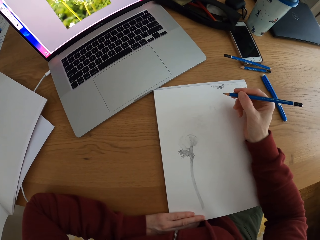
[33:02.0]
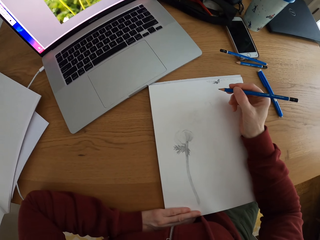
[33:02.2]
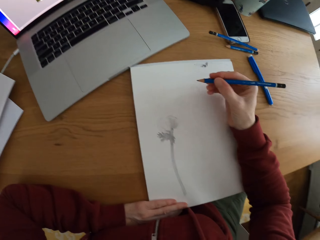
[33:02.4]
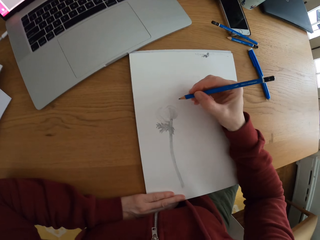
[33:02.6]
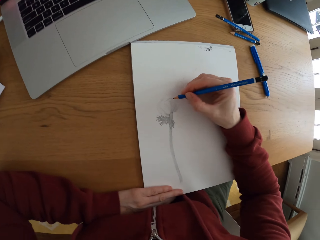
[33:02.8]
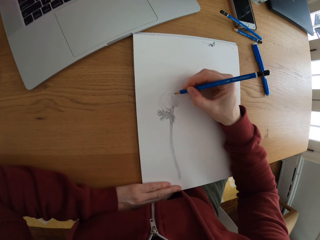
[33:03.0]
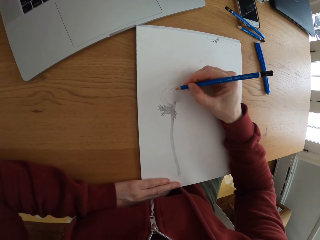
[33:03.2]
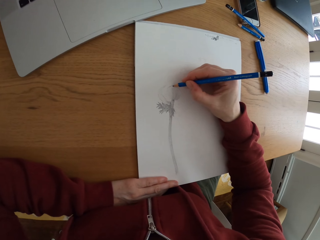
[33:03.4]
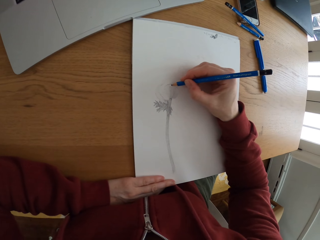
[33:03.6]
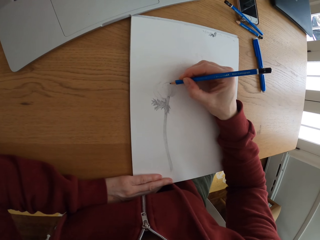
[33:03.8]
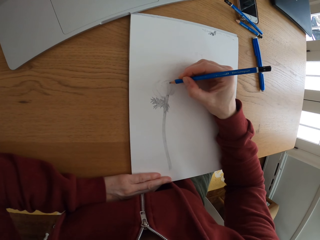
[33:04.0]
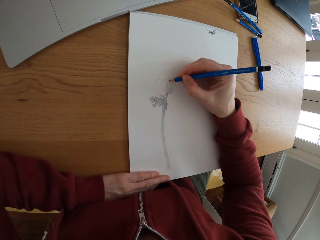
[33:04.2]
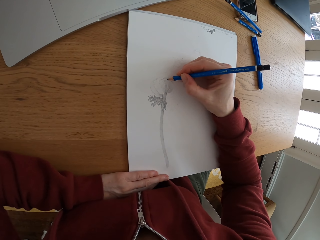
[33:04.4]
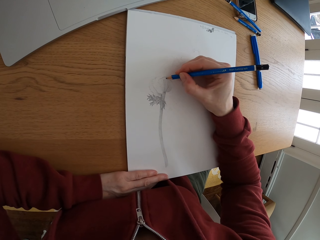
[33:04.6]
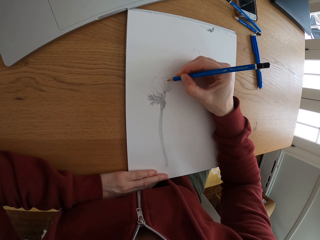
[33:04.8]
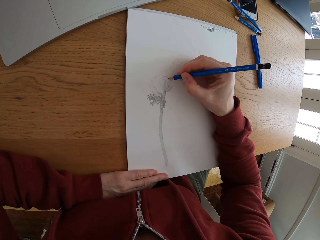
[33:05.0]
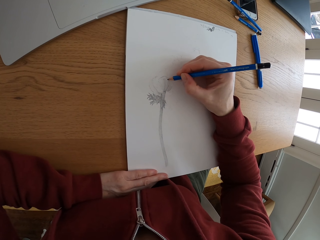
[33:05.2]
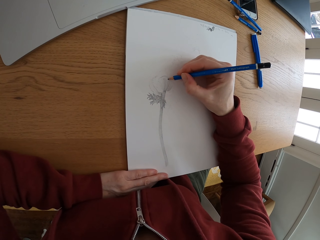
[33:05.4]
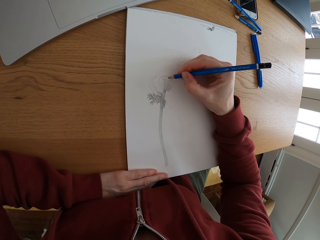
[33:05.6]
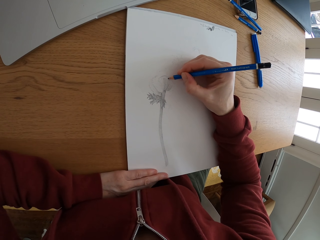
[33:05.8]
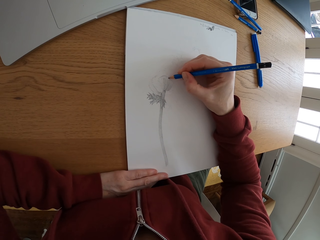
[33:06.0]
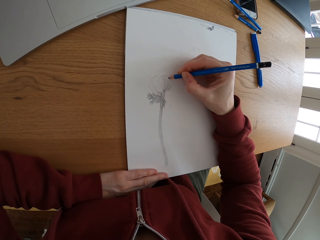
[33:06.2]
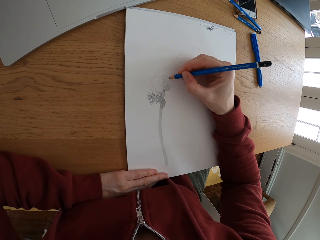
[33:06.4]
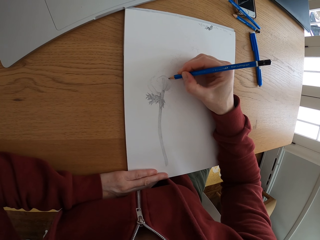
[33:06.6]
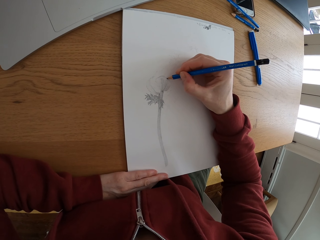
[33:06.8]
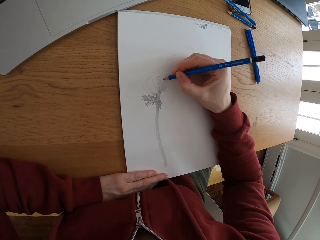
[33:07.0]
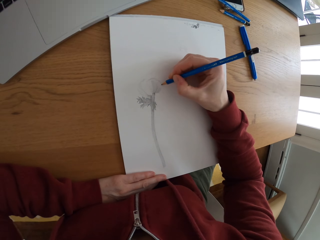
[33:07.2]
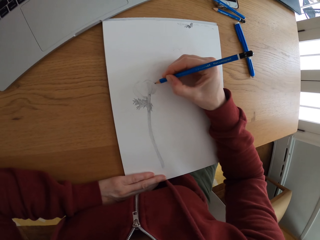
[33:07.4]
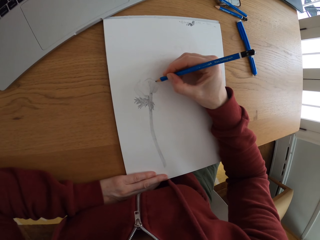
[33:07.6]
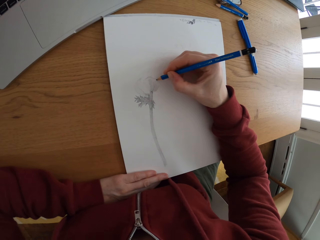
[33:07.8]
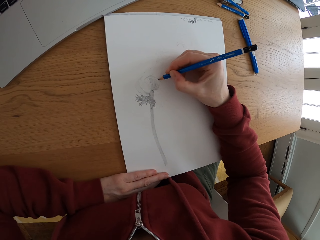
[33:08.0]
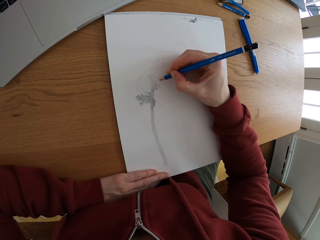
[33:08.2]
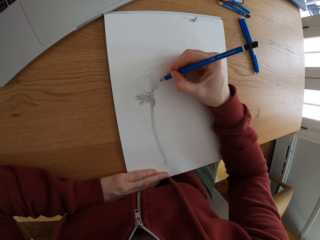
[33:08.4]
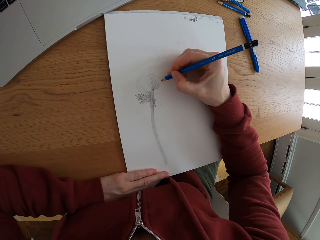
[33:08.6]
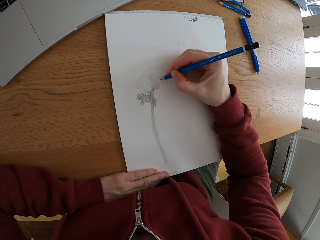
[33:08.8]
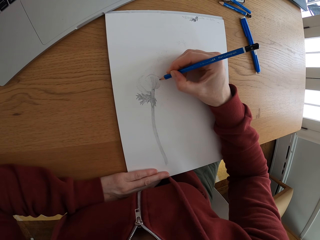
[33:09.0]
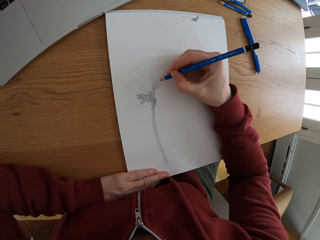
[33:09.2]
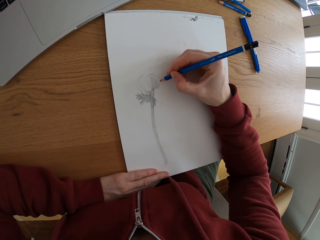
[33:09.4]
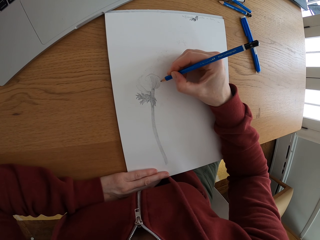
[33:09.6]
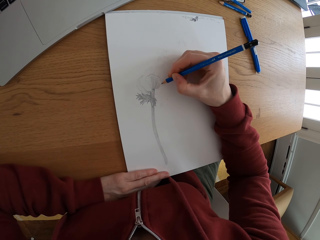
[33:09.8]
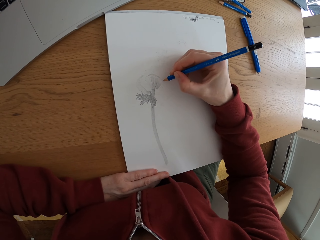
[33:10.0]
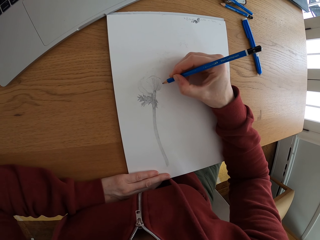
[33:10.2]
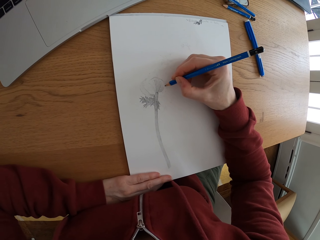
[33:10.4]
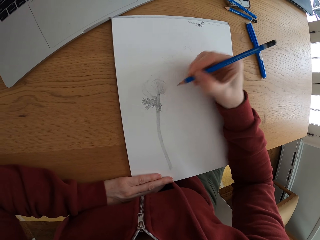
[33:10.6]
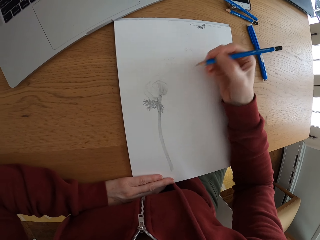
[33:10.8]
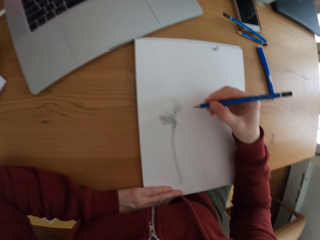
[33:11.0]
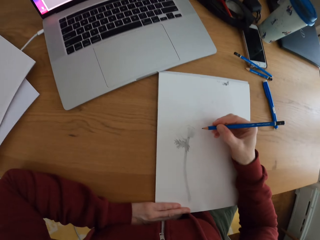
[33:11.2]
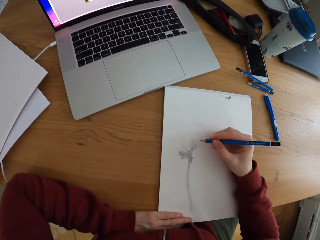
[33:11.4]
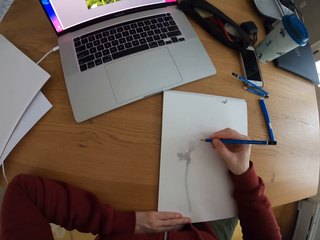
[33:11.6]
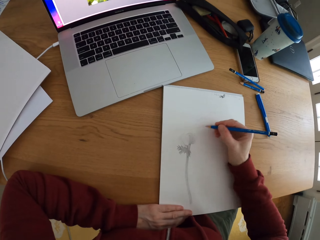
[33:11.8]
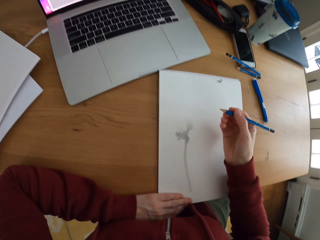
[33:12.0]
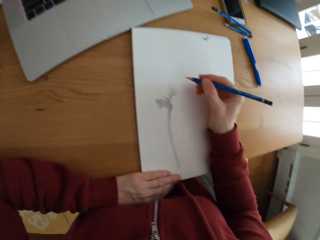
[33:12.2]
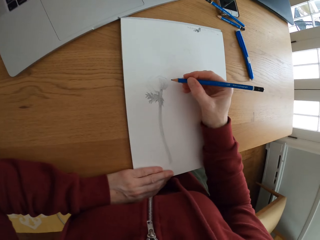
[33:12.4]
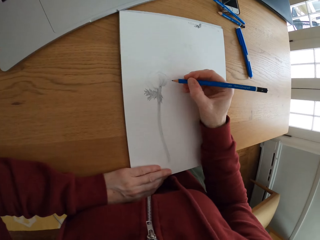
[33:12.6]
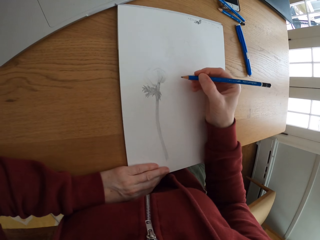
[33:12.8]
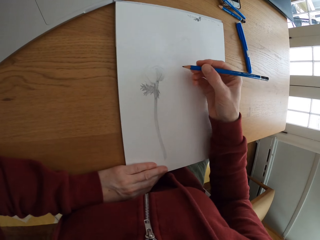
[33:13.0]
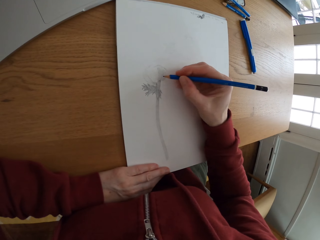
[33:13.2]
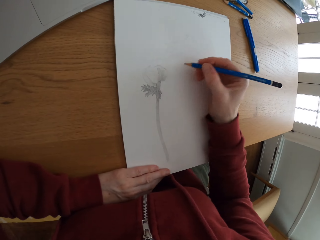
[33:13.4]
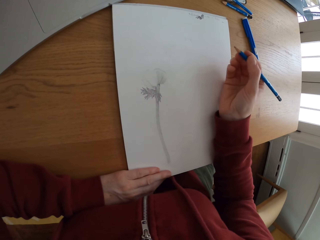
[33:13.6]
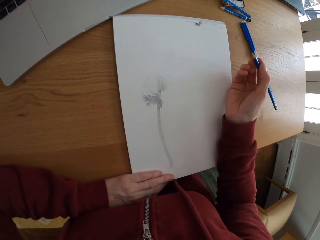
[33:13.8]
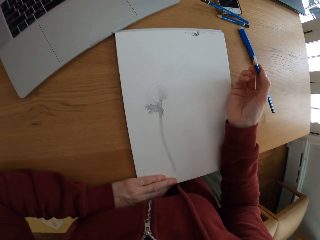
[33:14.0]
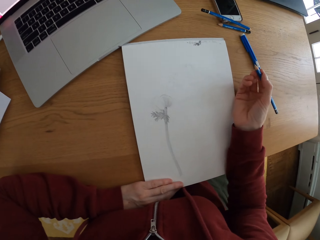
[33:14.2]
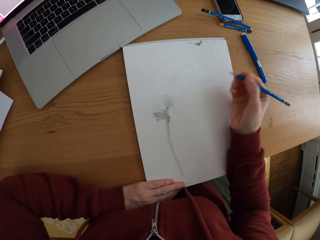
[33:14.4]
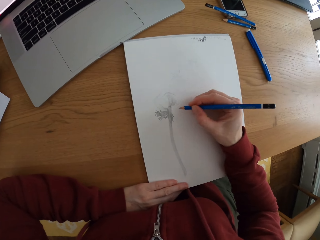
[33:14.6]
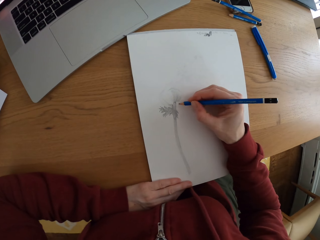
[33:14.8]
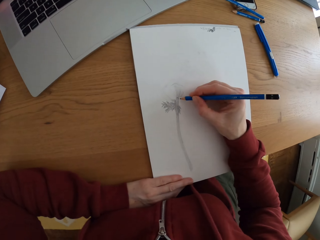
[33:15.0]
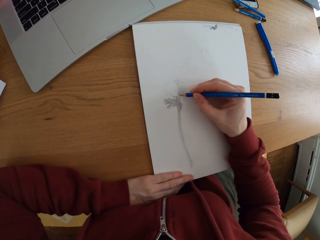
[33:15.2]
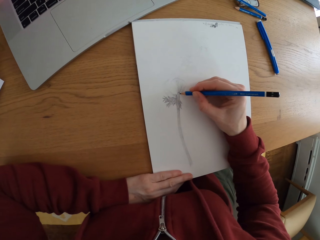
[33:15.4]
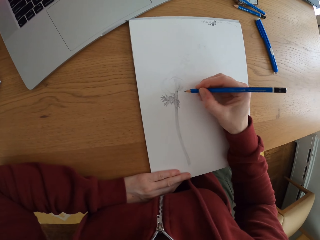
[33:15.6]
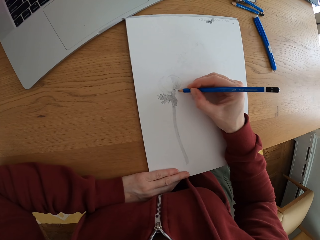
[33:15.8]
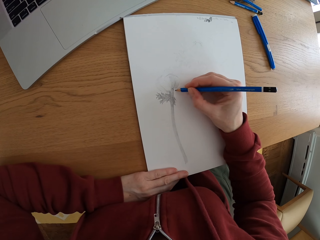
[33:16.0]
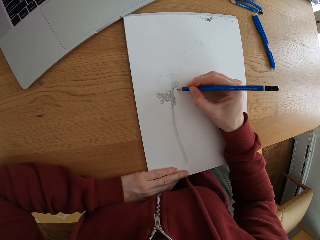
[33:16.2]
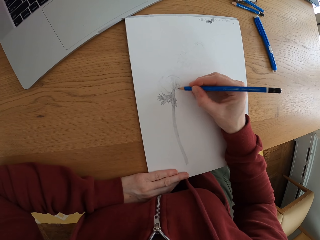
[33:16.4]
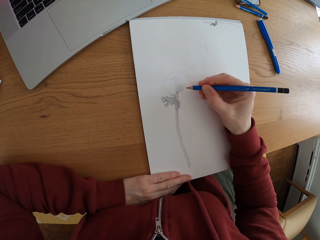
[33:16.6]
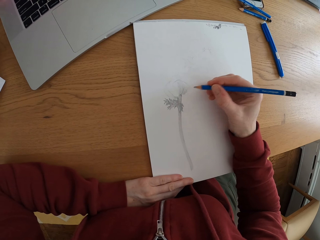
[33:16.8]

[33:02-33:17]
The camera wearer draws on the paper. She looks at the drawing. She moves her hand.

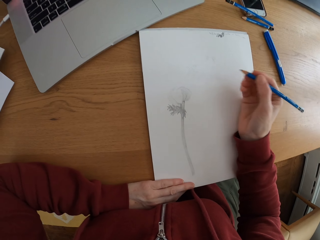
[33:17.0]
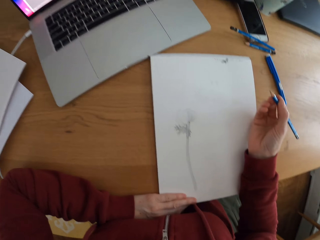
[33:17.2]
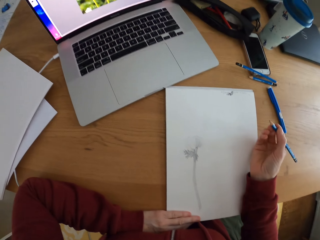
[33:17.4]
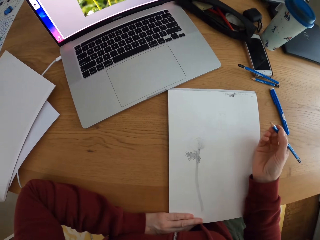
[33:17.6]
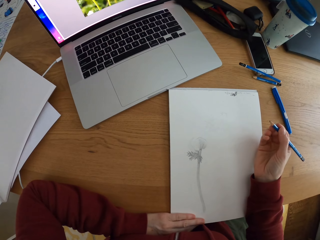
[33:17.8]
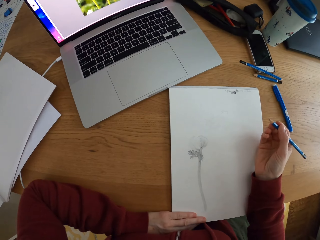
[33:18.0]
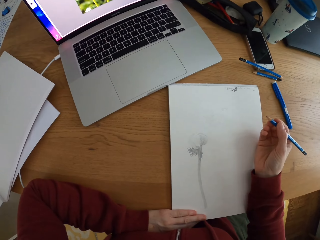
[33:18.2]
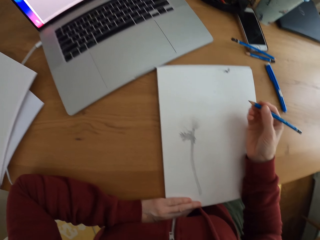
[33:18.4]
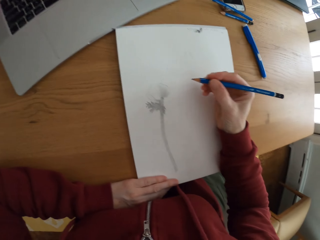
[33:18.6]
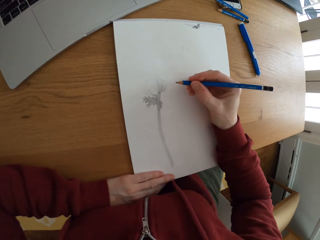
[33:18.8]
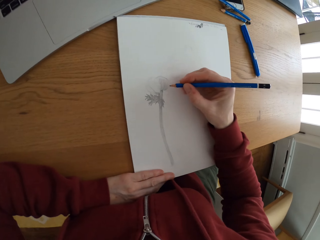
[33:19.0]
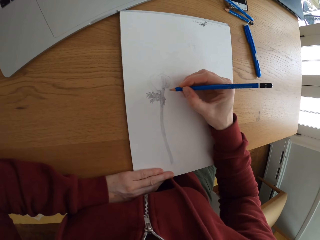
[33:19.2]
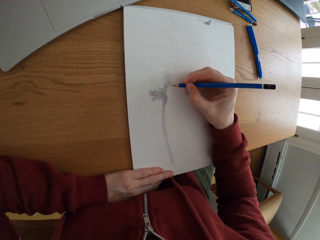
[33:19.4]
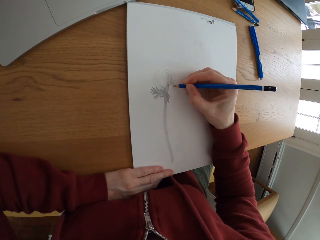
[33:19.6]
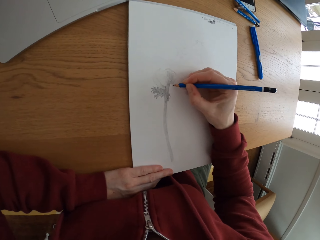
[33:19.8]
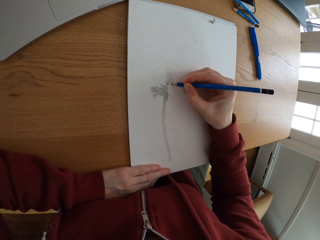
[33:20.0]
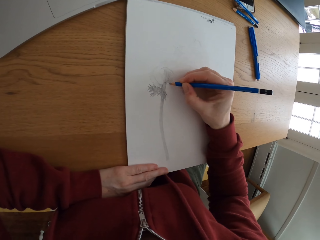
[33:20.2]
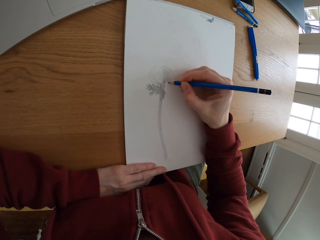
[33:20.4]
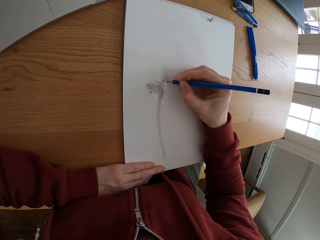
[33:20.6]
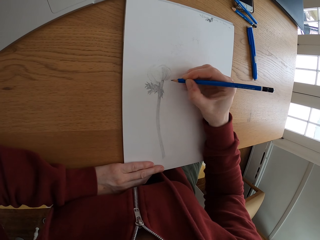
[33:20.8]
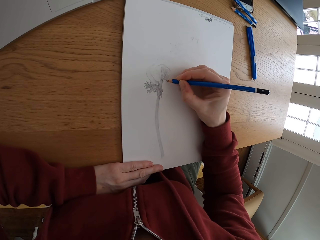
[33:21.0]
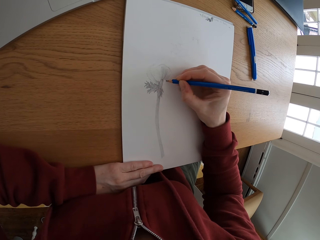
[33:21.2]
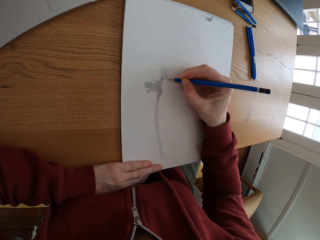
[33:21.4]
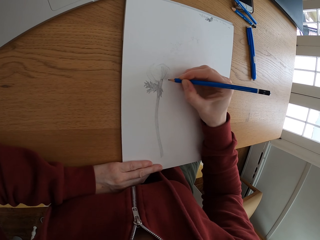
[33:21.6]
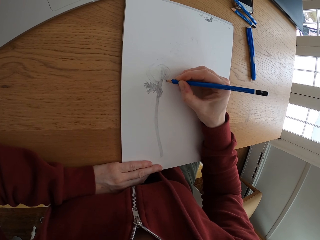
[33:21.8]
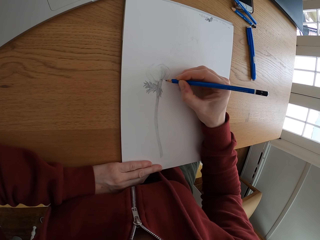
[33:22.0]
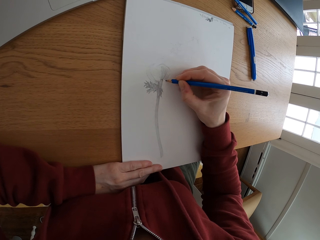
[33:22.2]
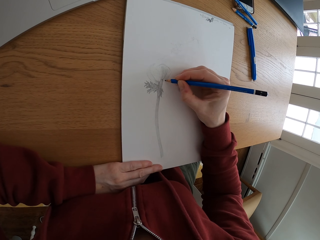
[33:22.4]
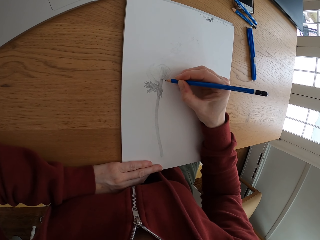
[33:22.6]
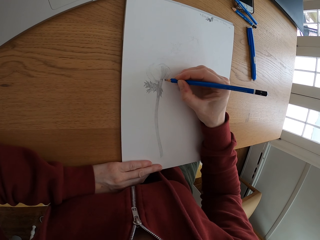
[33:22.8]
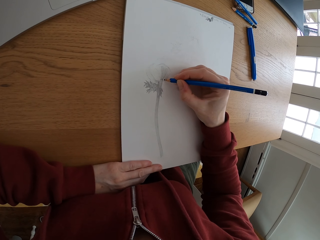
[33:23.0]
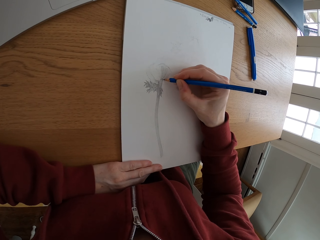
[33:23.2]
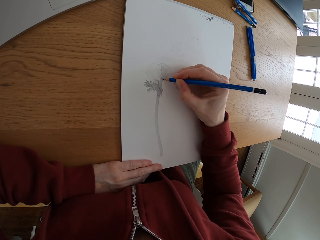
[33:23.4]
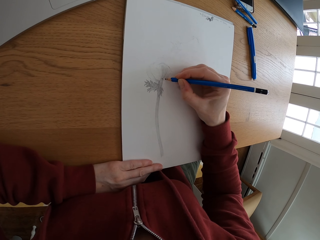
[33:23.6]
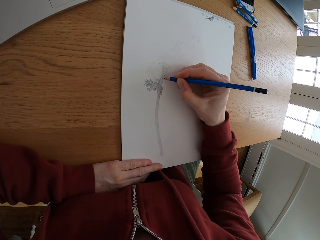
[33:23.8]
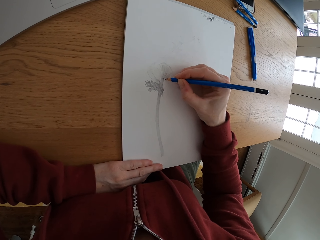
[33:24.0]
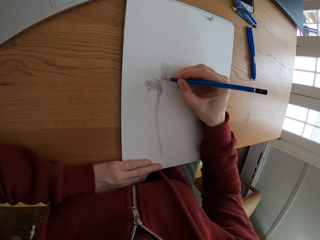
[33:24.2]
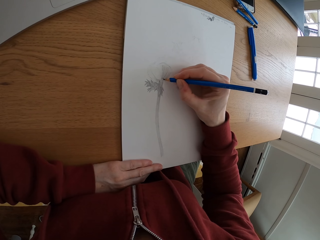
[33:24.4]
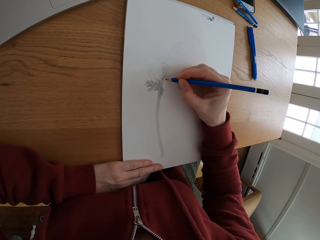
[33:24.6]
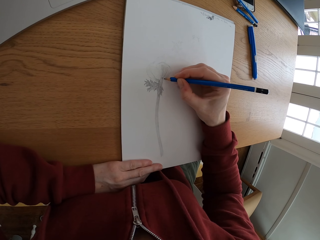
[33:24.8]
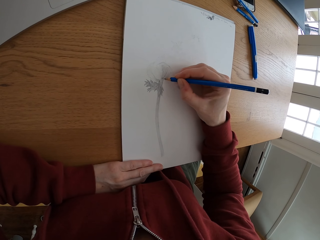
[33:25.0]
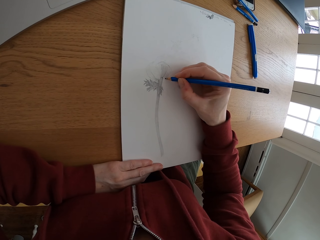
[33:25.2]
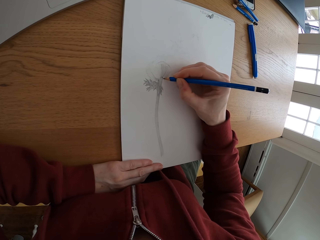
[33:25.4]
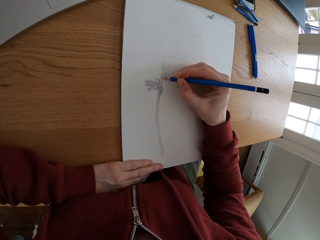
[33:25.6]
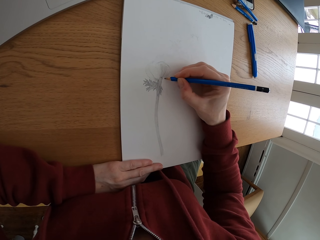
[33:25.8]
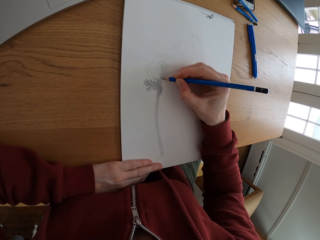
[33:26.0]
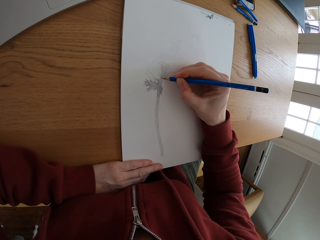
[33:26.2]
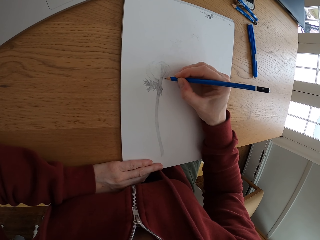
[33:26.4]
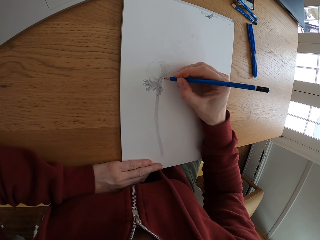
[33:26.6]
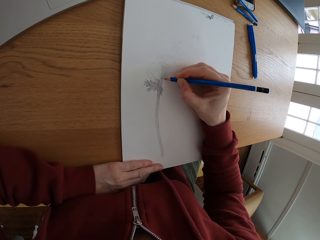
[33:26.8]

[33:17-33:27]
The camera wearer looks at the picture on the laptop screen. They draw the picture.
